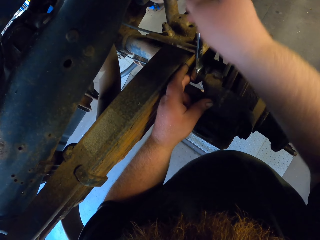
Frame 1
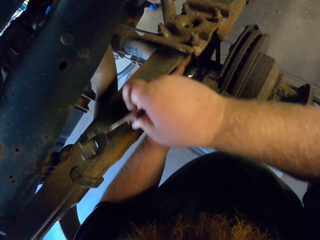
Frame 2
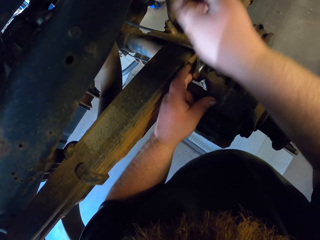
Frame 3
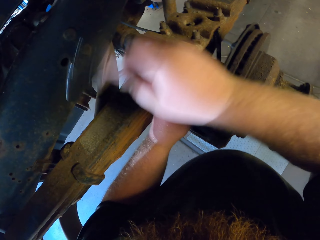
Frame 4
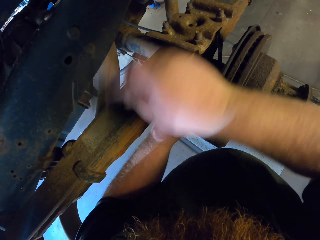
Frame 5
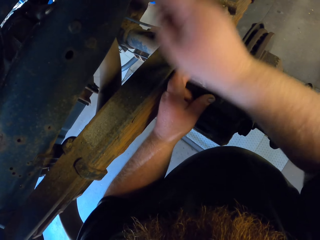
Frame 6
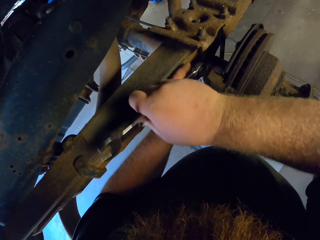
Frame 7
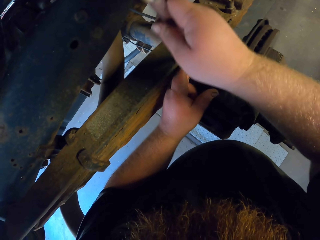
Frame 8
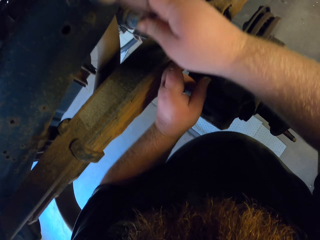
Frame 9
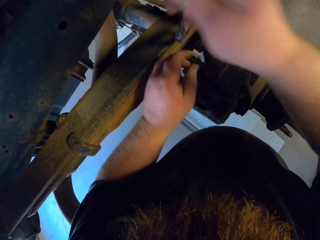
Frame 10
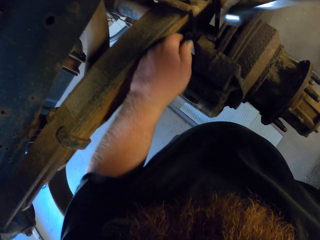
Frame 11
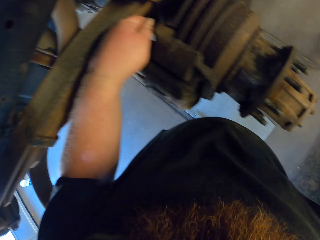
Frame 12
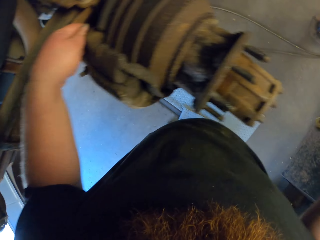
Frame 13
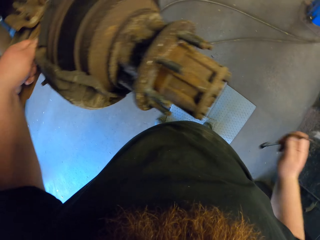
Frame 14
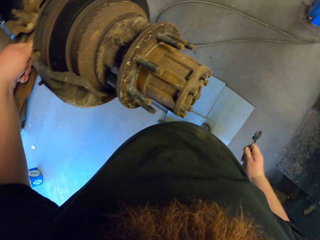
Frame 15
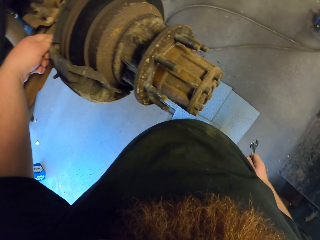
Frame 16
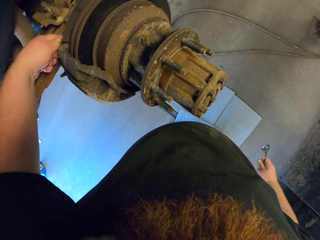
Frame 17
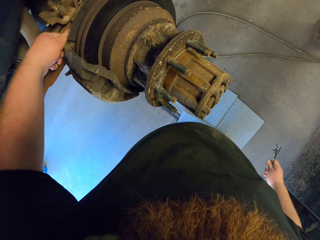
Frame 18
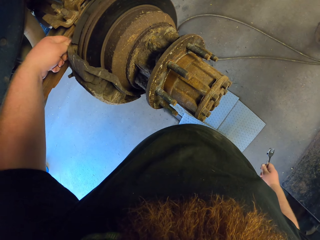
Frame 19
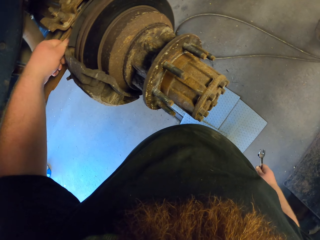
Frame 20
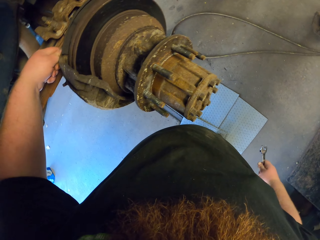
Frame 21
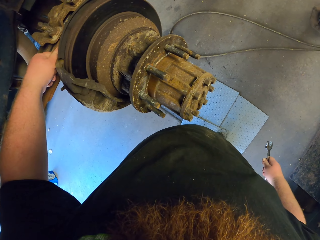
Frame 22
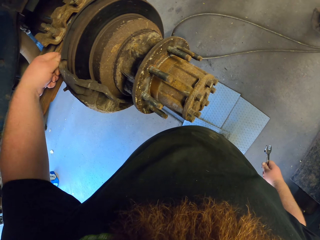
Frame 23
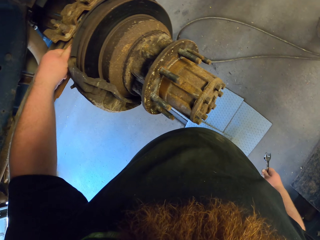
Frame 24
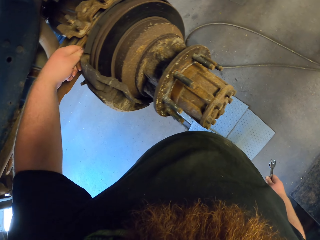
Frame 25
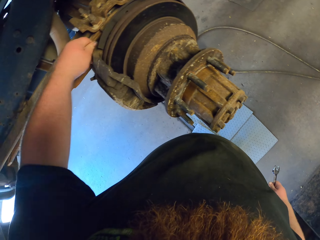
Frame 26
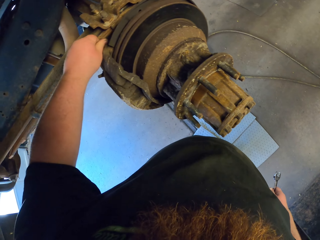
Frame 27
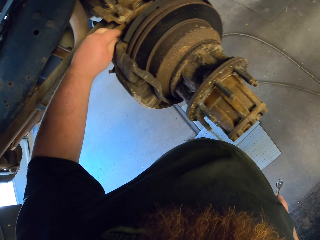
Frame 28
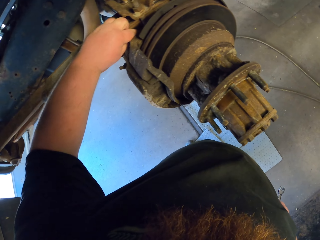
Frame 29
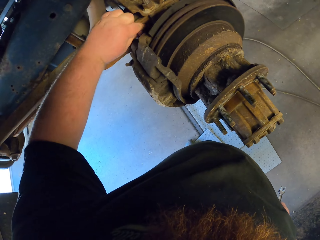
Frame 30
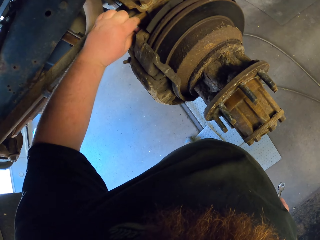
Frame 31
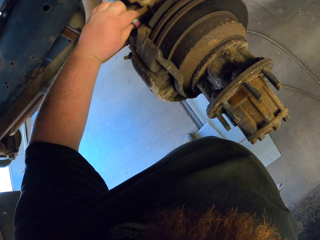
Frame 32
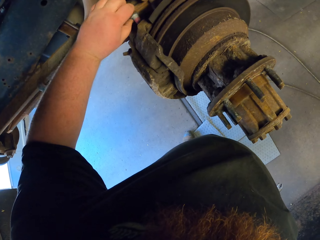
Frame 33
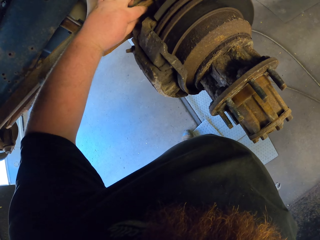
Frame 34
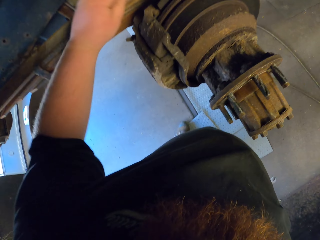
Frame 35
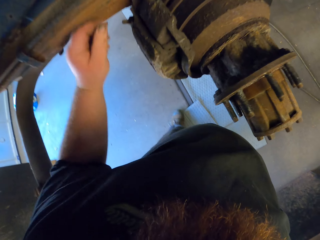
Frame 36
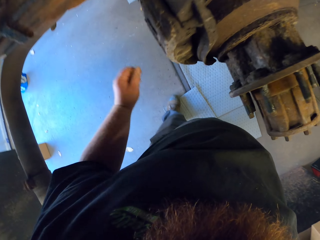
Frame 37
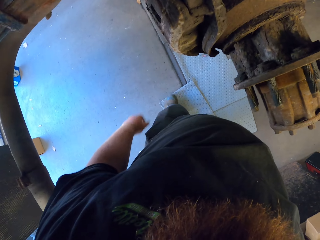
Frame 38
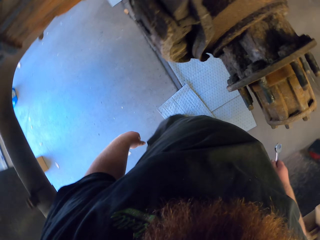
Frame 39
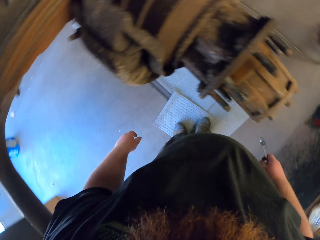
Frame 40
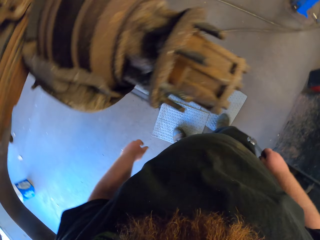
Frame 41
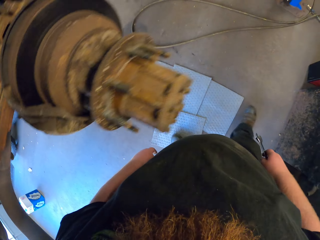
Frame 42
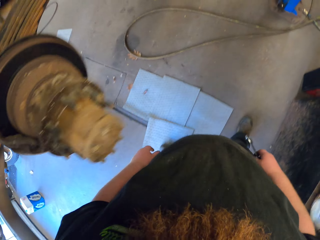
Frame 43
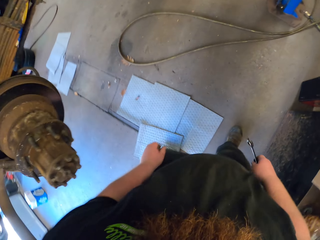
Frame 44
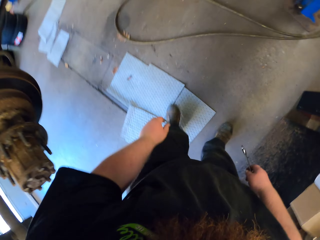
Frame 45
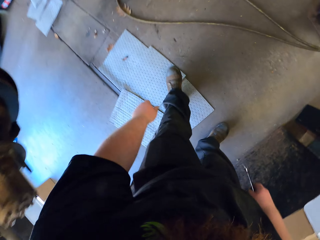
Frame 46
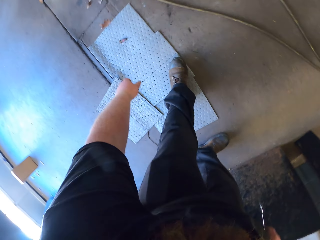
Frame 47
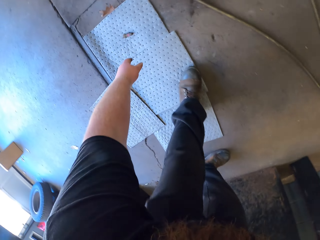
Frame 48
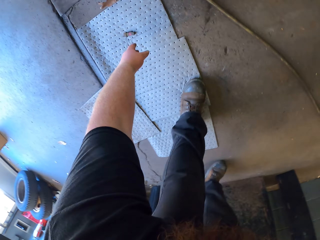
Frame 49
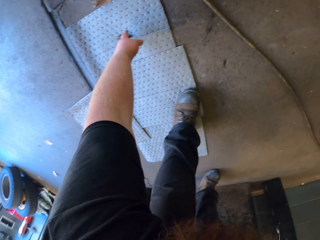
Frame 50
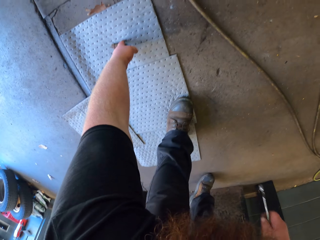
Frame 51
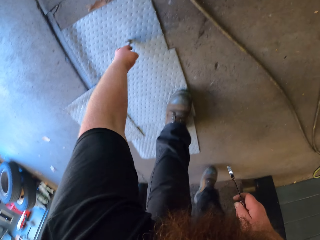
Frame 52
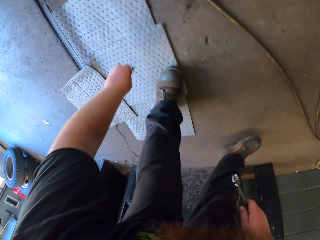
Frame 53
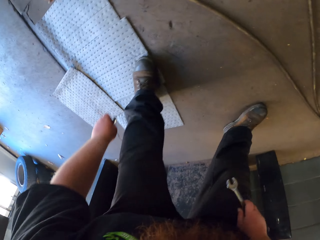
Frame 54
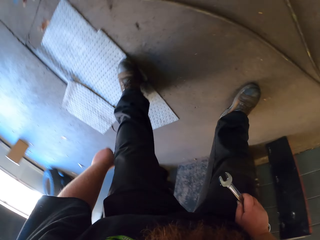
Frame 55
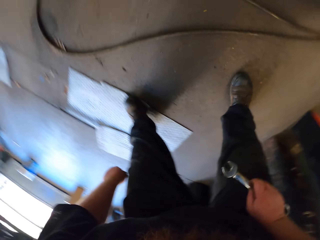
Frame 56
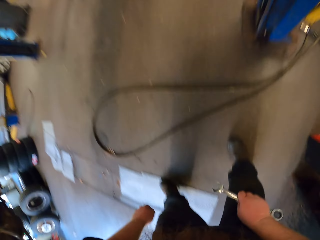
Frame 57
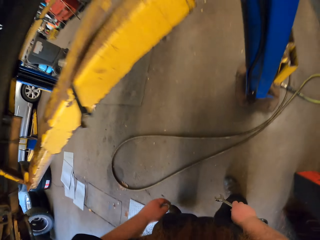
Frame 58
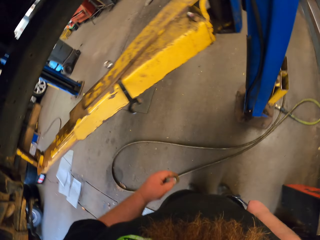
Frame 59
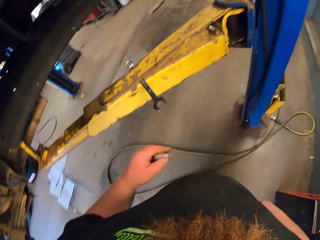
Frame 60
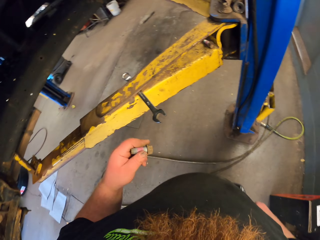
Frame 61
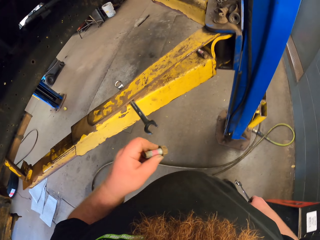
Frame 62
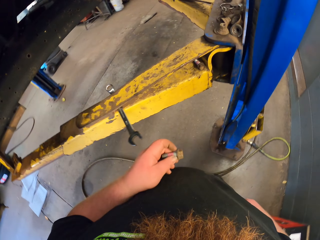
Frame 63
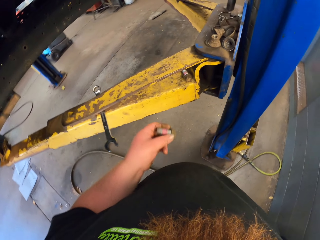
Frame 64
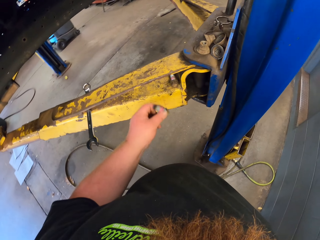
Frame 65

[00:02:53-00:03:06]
The camera wearer holds a bolt nut with the left hand. They put the right hand down. They open the bolt nut with the left hand. They pull out the bolt nut and push in the bolt nut. They walk around the garage. They bend down, pick up the bolt nut from the ground, and stand upright.

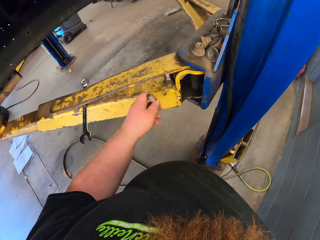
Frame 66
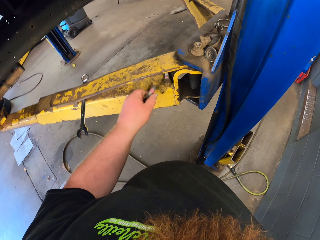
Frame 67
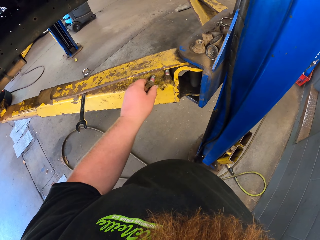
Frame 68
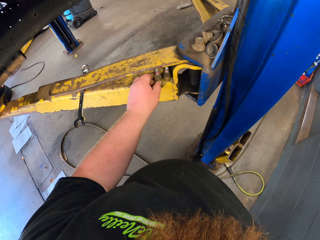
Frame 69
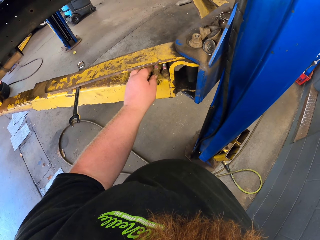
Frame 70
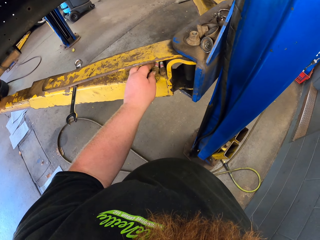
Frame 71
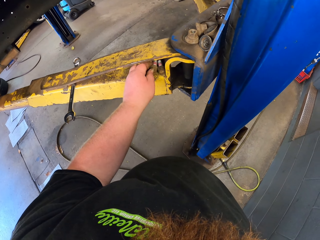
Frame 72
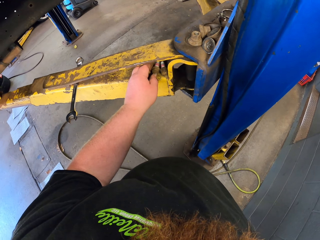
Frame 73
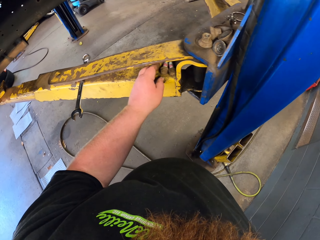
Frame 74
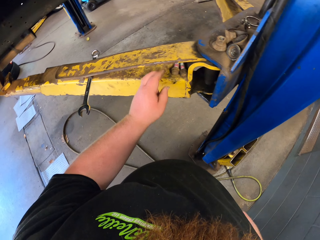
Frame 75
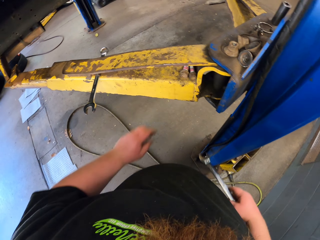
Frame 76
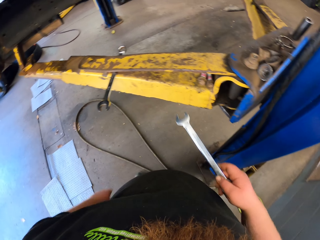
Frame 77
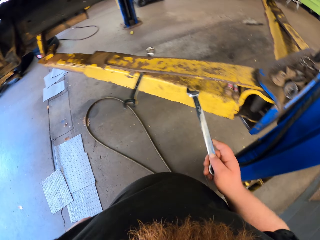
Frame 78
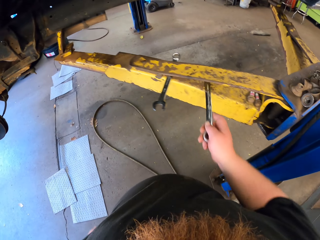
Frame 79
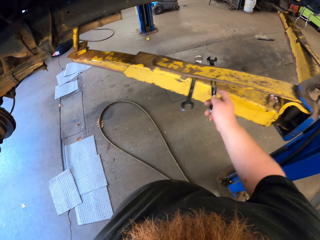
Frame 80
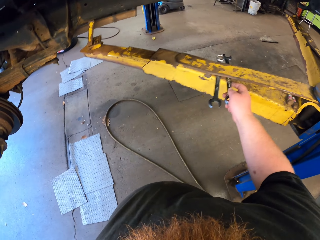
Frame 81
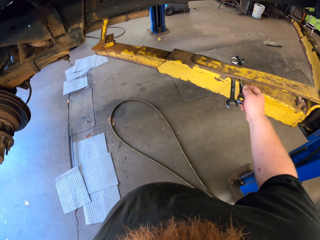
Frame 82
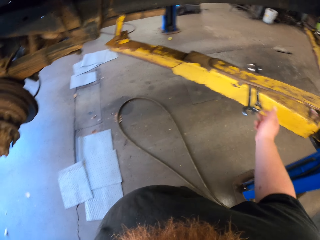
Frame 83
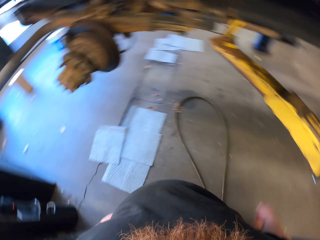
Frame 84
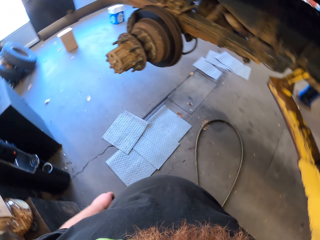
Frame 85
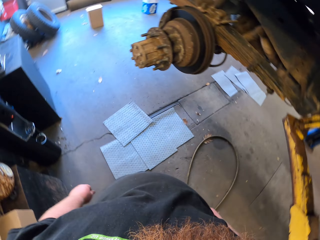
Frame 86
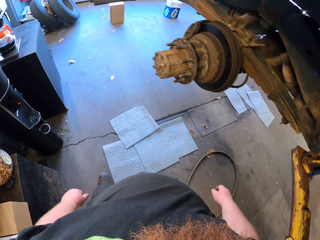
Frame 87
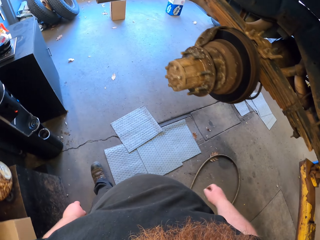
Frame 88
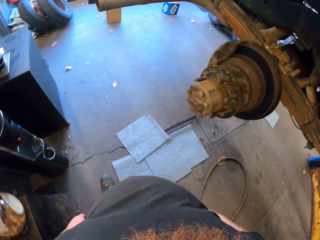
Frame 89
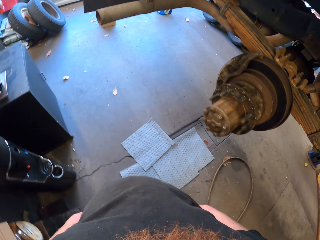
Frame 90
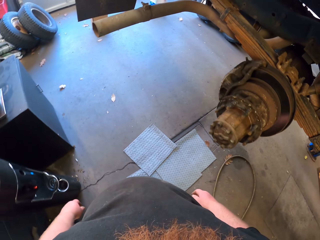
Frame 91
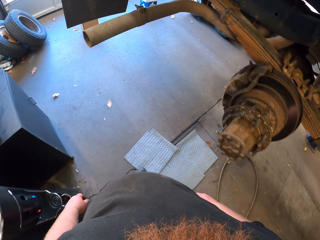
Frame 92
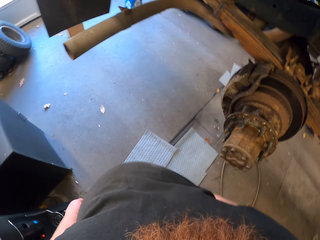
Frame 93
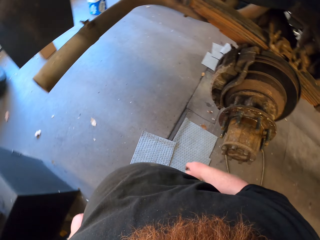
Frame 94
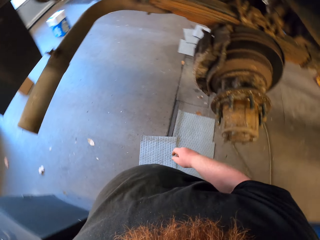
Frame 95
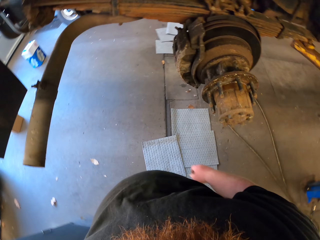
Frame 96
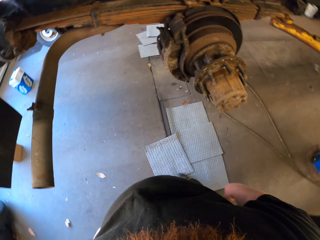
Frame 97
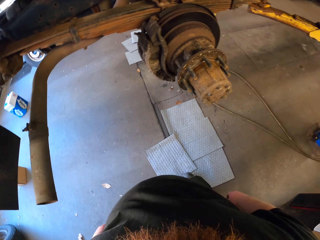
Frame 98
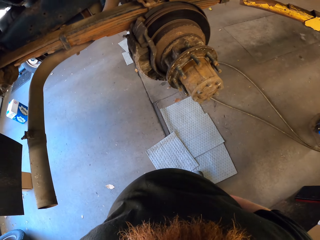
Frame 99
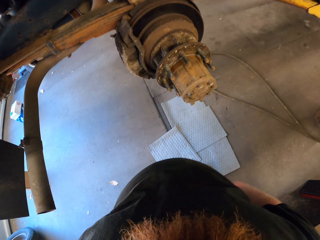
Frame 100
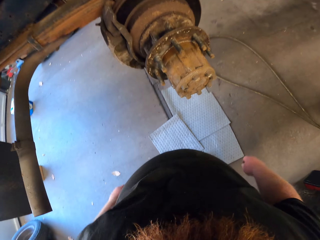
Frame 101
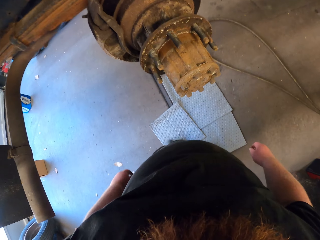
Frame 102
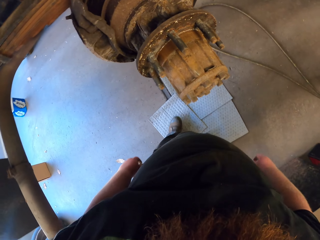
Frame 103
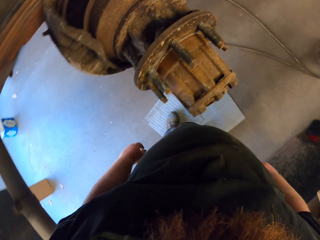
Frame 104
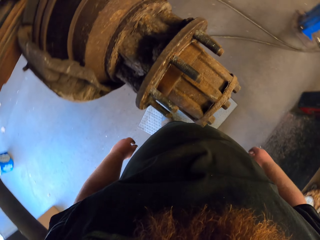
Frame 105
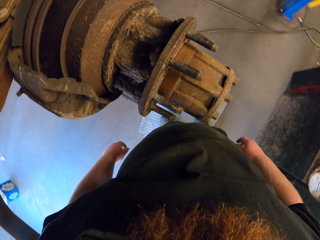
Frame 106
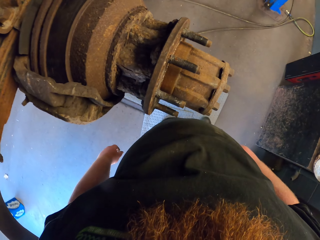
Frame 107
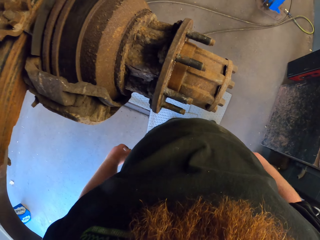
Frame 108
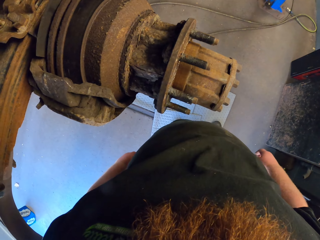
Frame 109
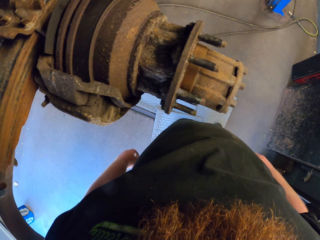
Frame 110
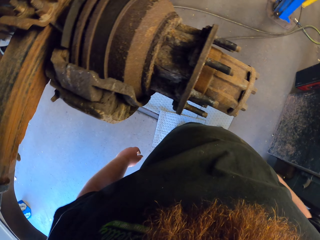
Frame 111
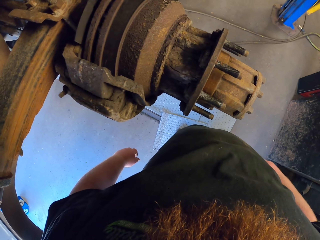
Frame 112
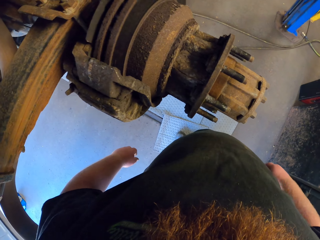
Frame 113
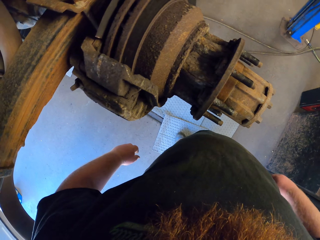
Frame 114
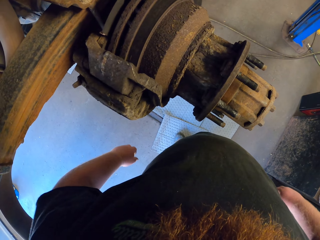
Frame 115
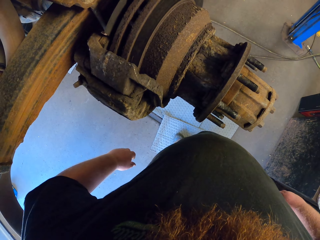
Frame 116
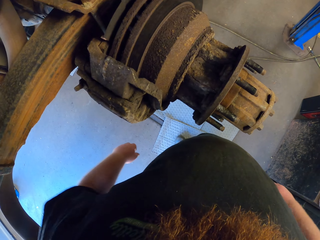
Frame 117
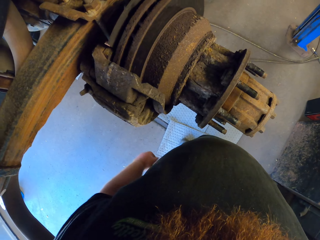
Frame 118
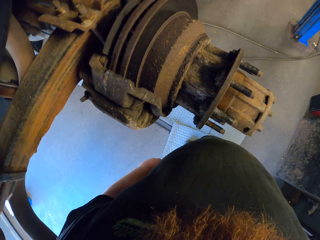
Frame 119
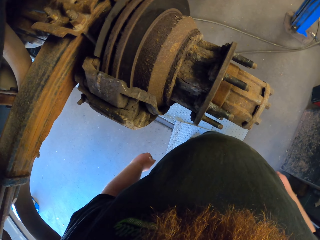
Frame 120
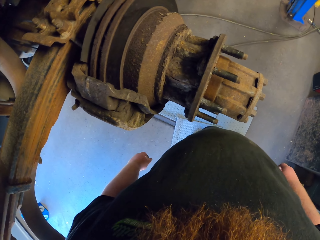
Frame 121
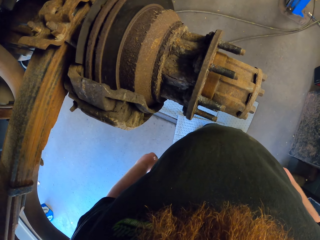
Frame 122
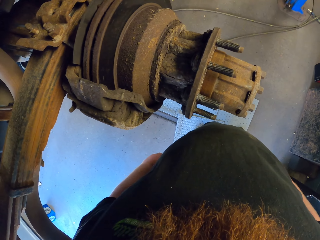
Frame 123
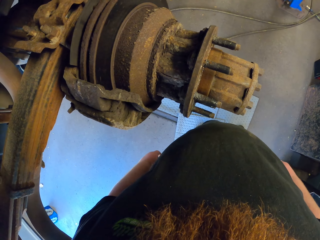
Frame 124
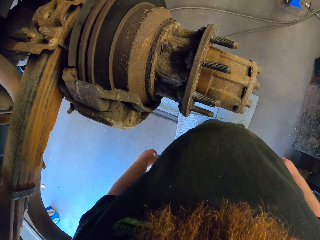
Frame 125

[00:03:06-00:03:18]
The camera wearer puts the bolt nut down. They put the wrench spanner down. They walk around. They stop to walk.
